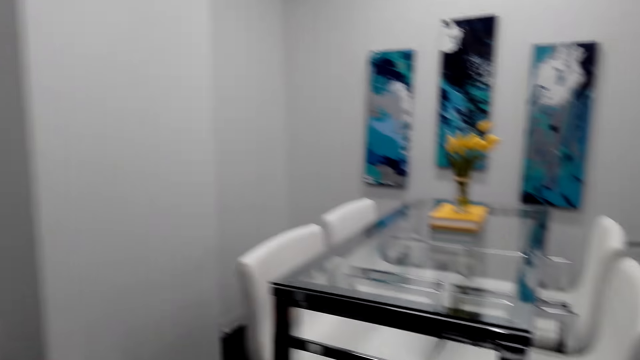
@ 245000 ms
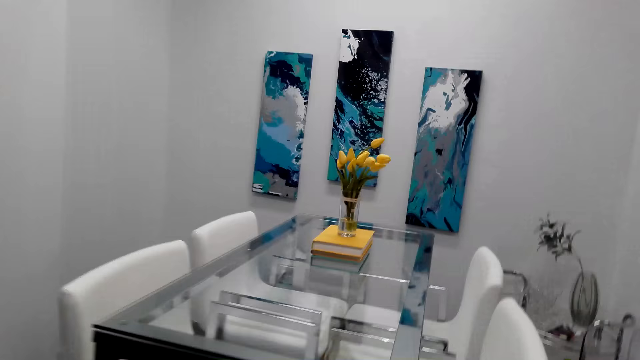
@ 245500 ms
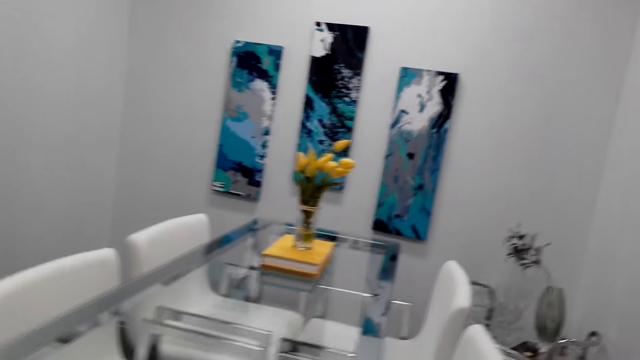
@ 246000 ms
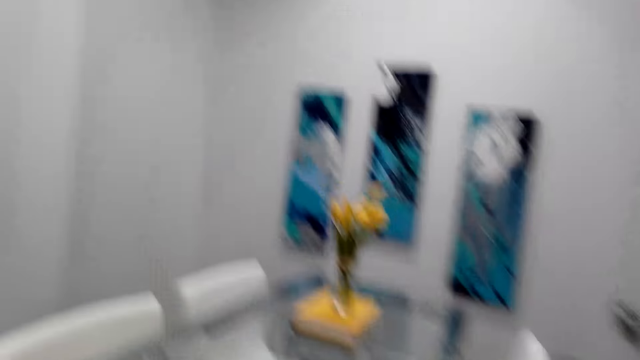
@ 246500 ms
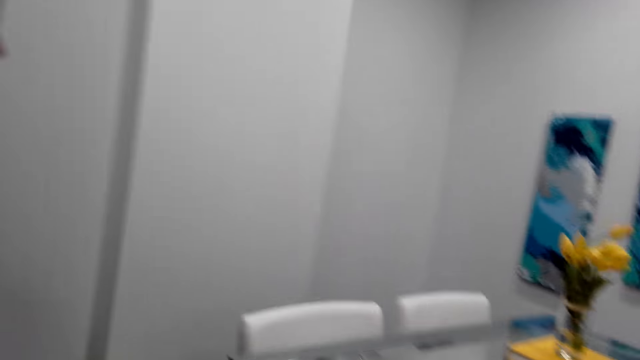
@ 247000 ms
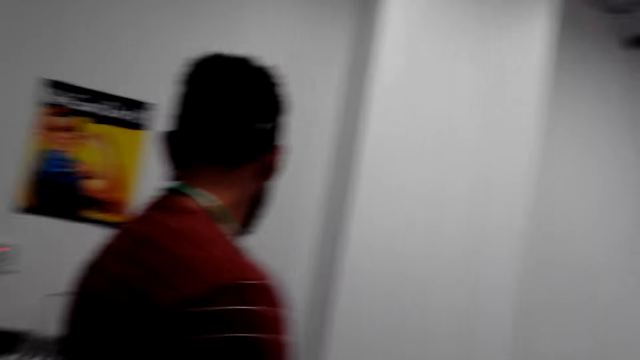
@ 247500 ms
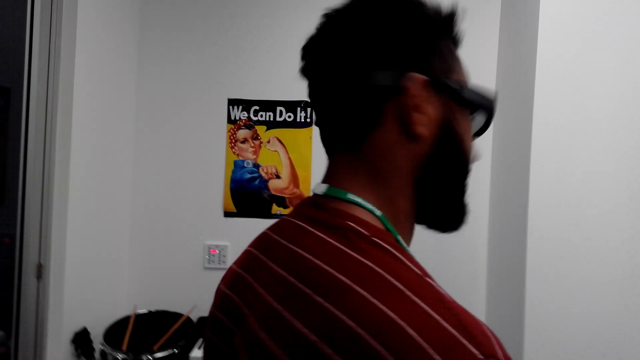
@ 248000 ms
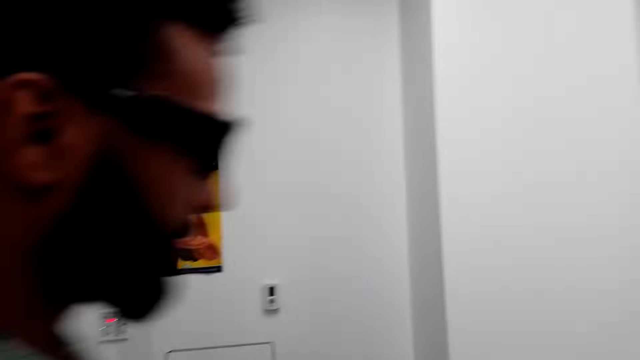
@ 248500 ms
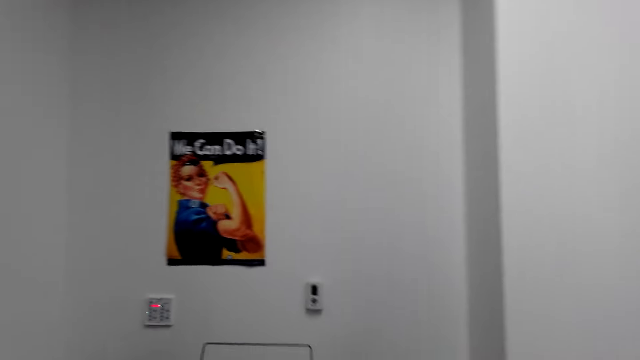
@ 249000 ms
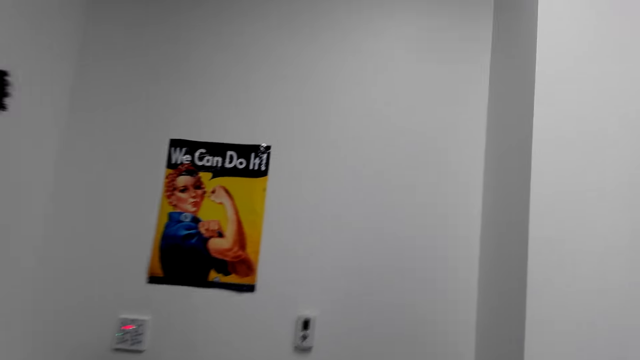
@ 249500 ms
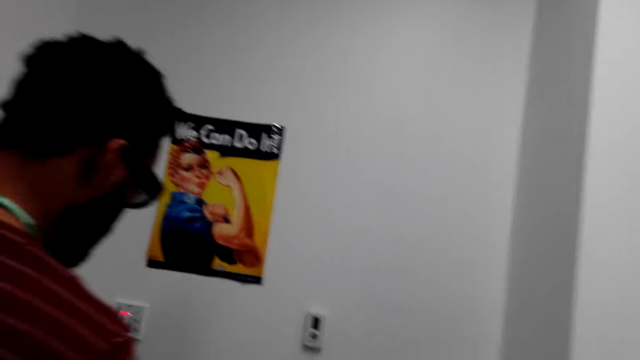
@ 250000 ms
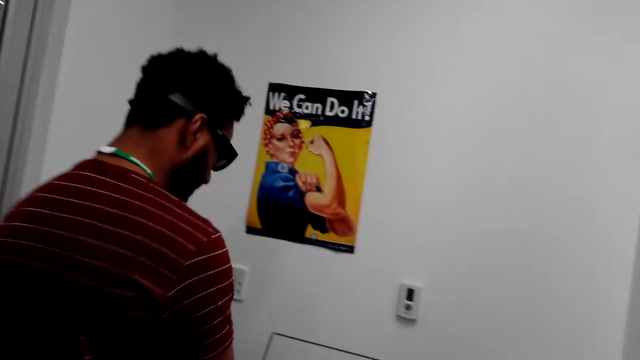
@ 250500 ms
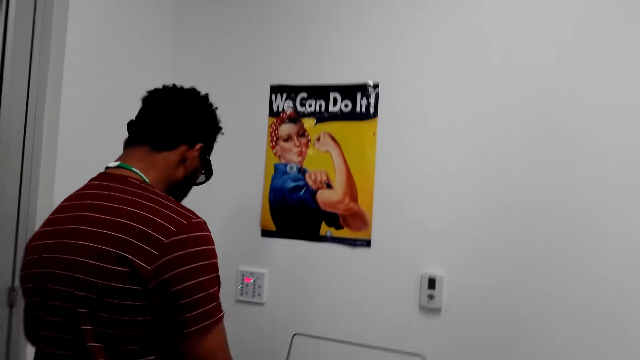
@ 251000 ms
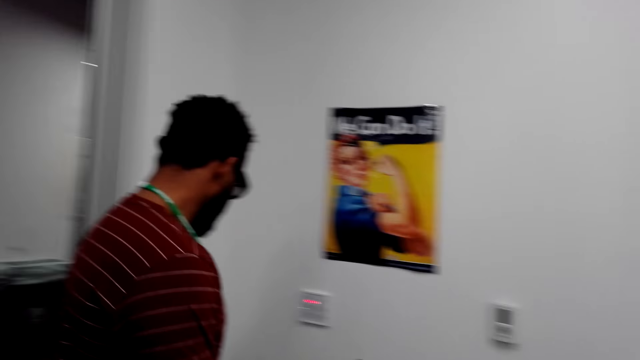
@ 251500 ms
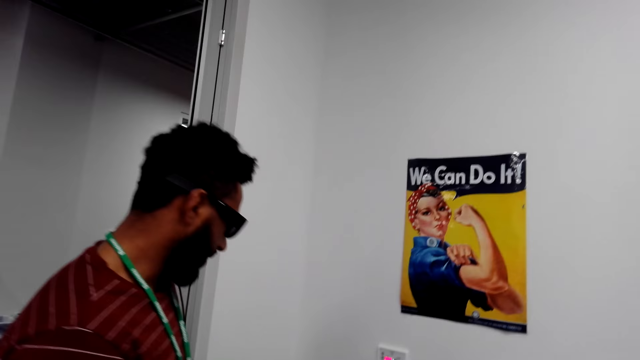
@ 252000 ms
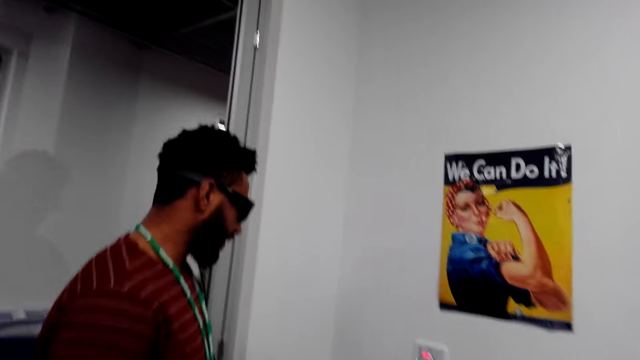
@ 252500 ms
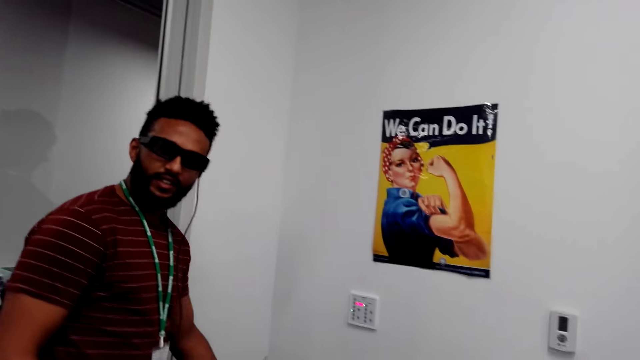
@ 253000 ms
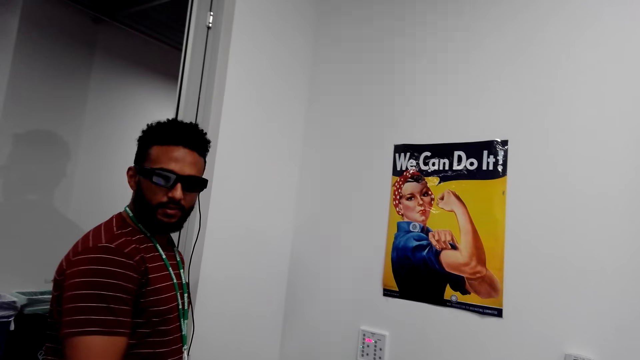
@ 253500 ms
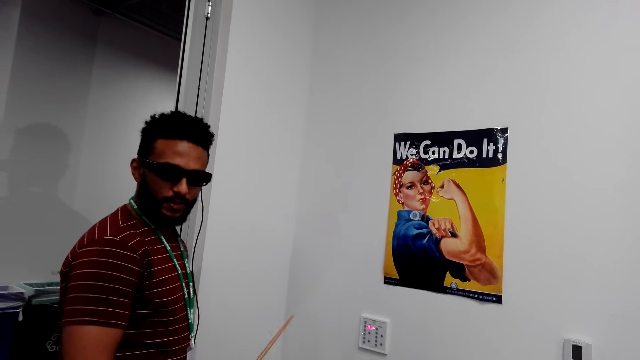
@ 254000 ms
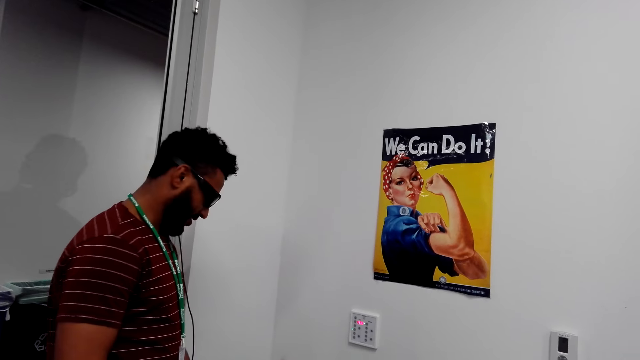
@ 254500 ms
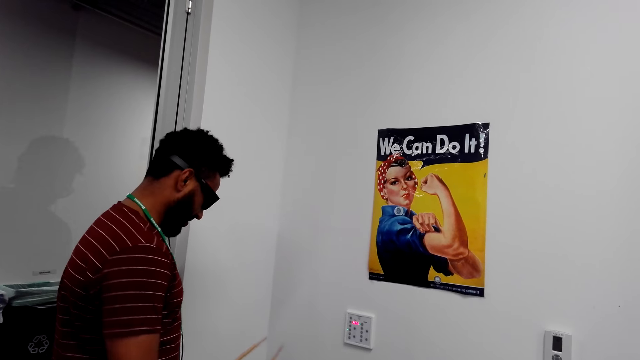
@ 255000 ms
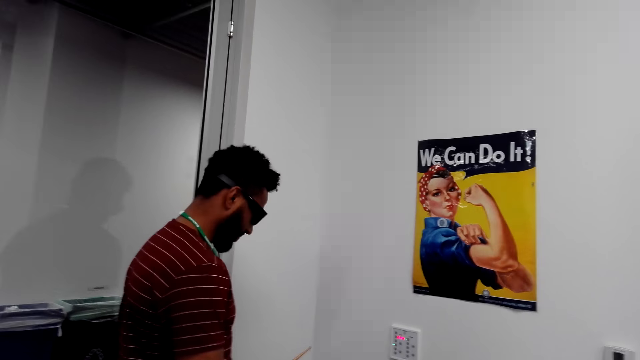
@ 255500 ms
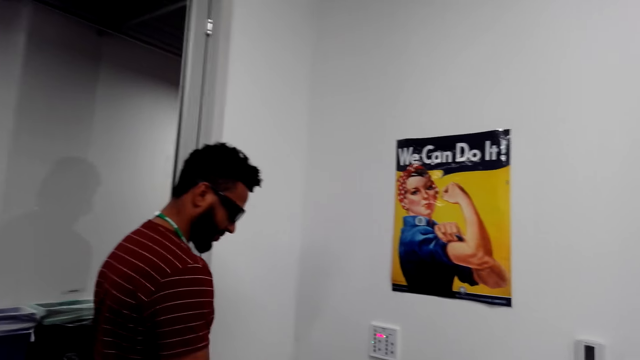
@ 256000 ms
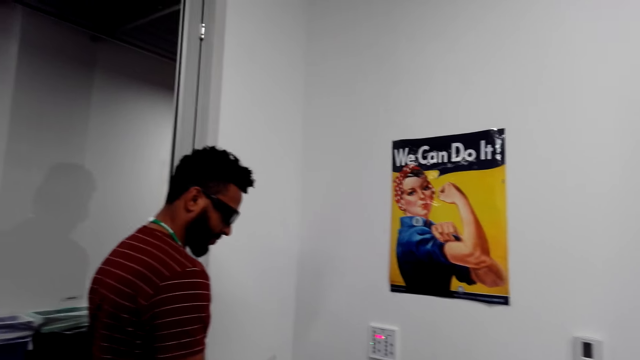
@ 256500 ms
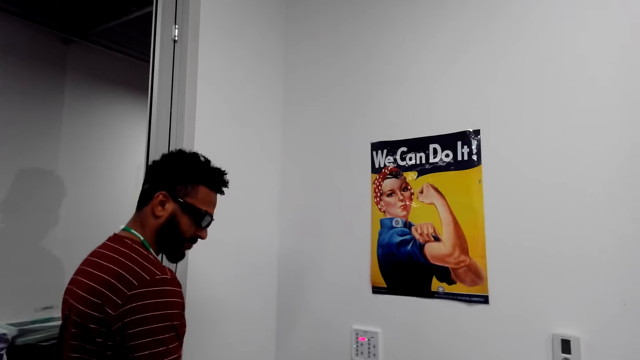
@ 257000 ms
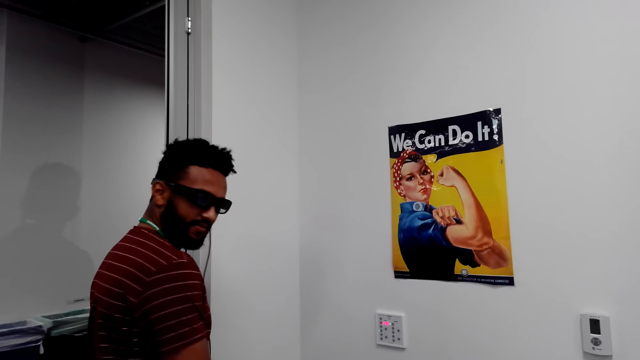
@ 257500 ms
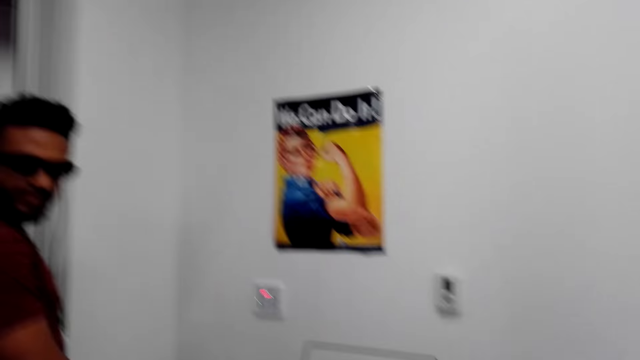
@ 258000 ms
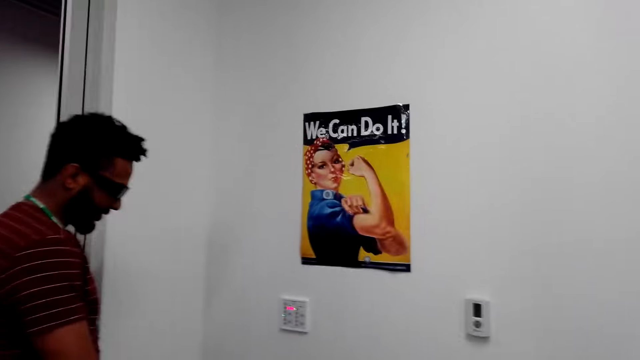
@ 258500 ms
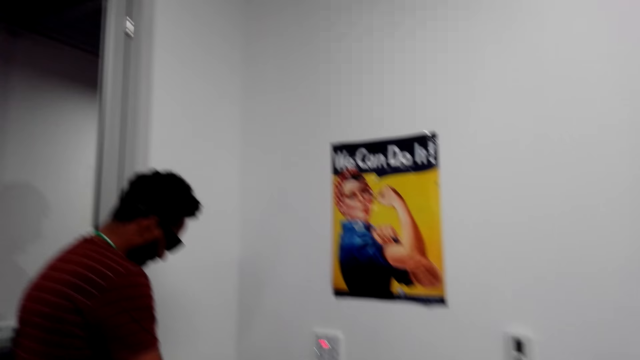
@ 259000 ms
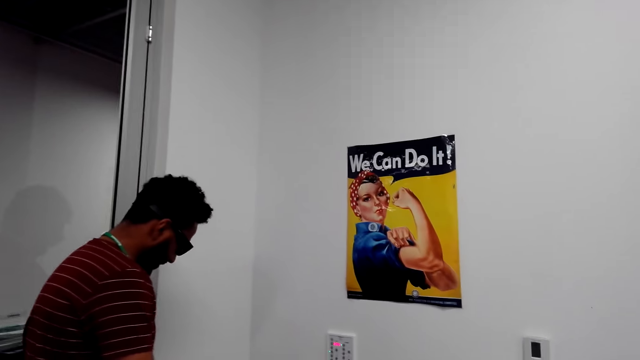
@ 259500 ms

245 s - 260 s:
A man dialogs with the camera wearer. The man does something. The camera wearer plays the drum.

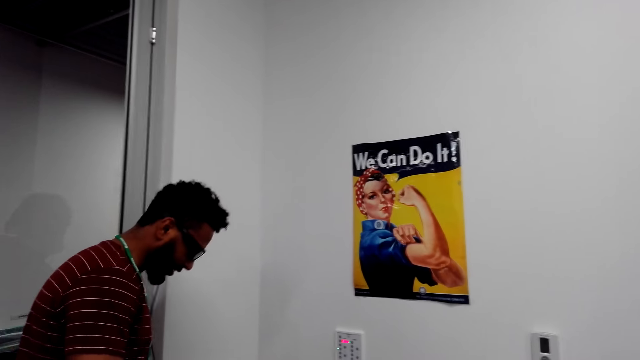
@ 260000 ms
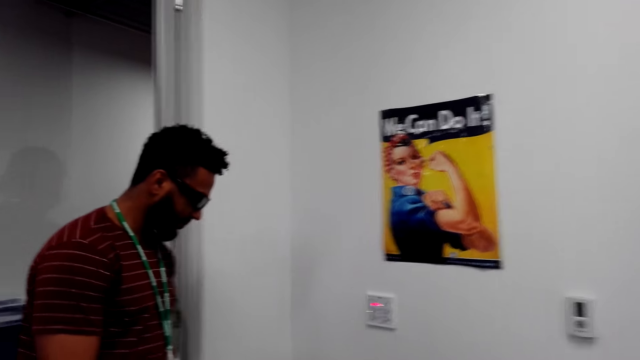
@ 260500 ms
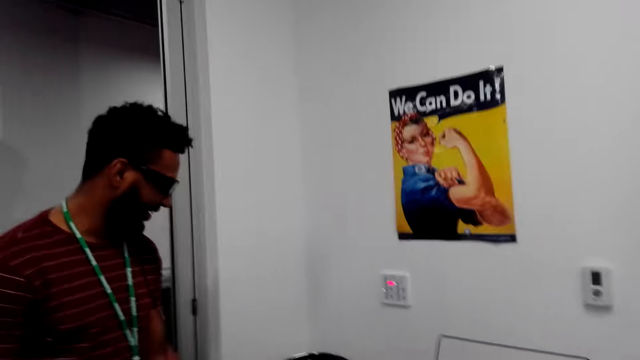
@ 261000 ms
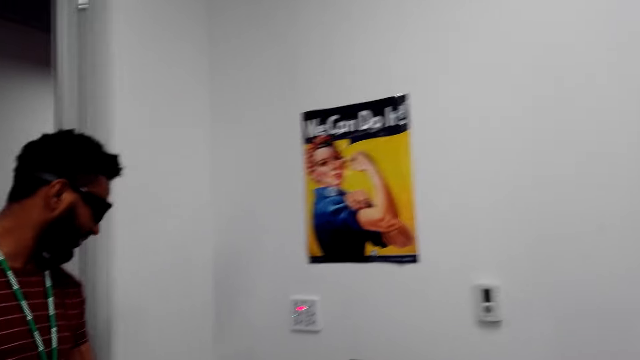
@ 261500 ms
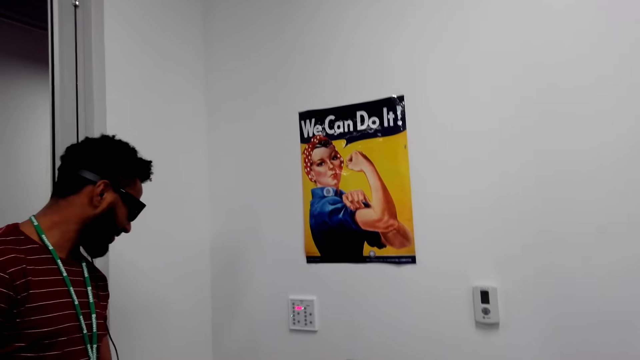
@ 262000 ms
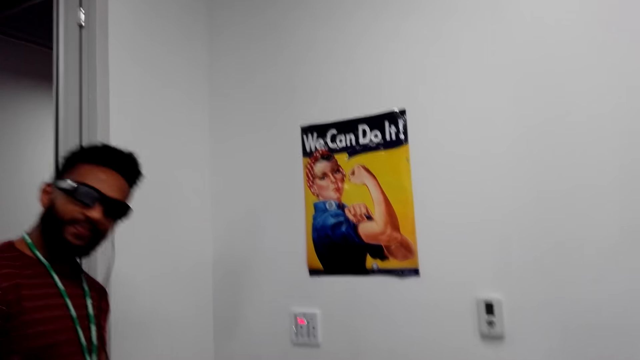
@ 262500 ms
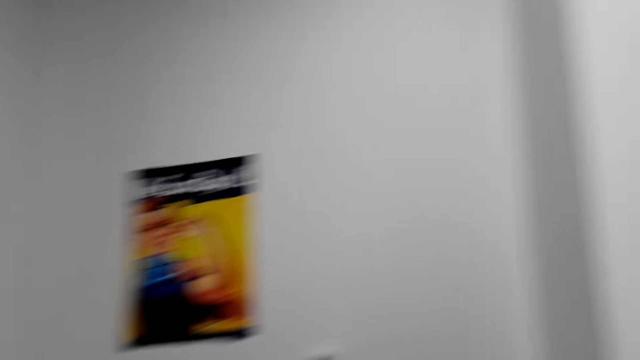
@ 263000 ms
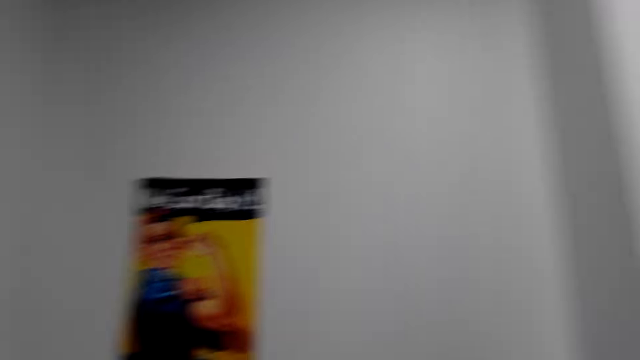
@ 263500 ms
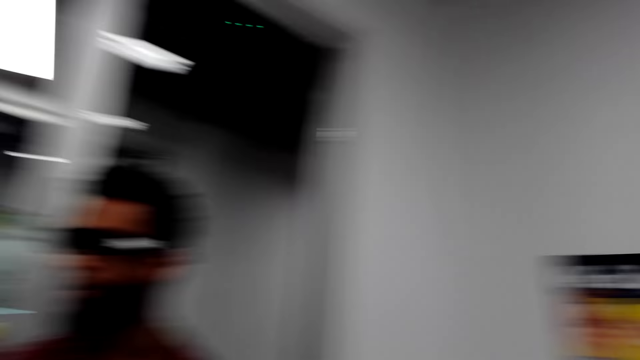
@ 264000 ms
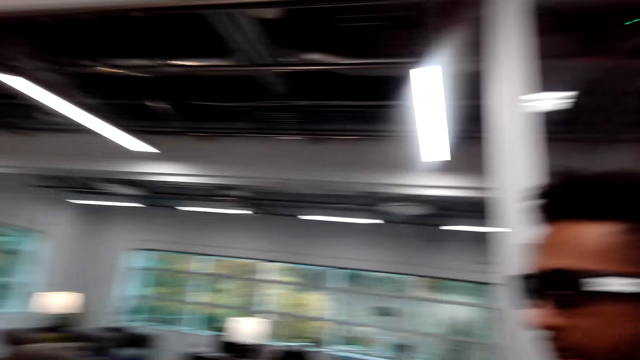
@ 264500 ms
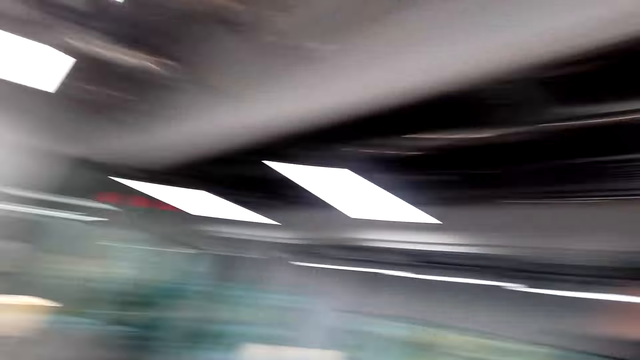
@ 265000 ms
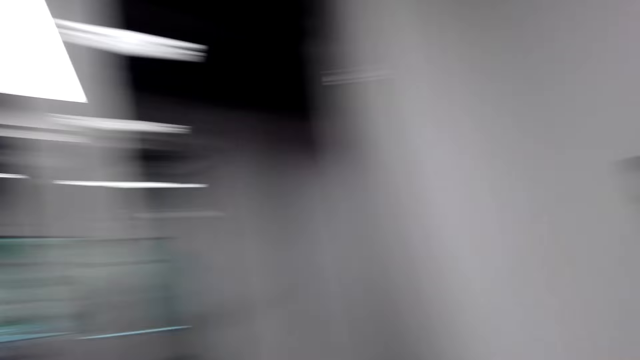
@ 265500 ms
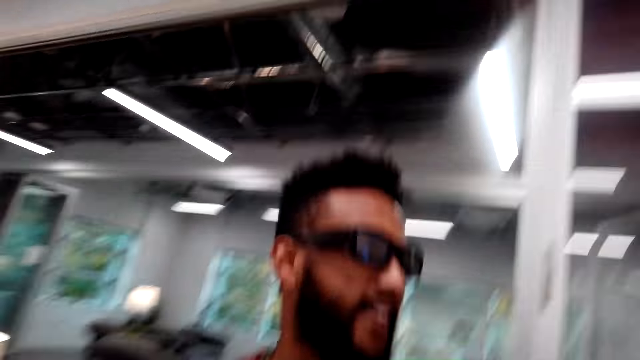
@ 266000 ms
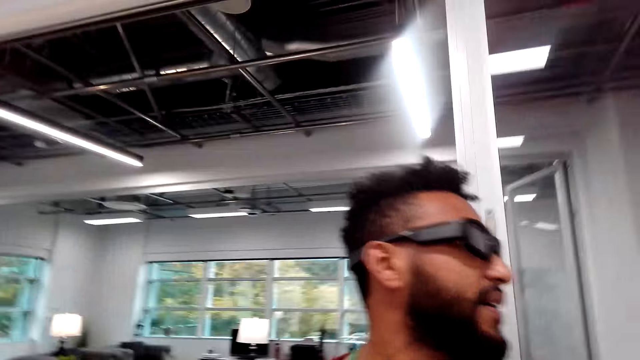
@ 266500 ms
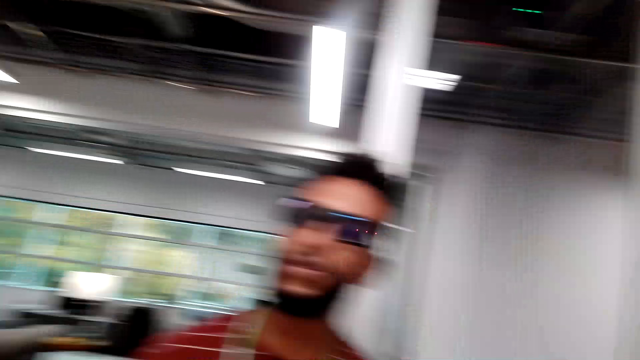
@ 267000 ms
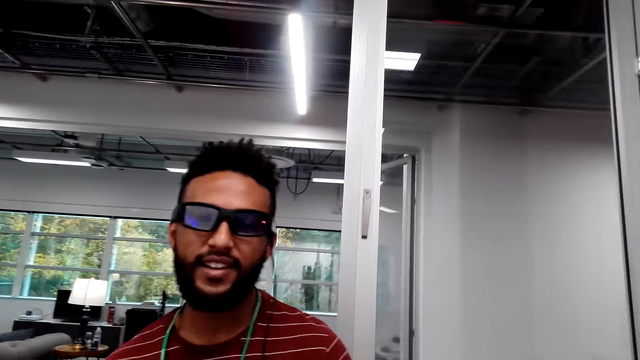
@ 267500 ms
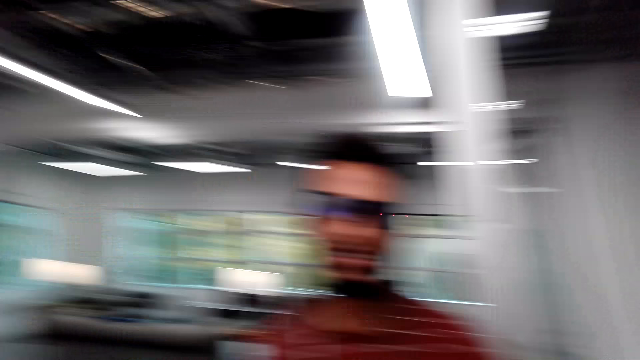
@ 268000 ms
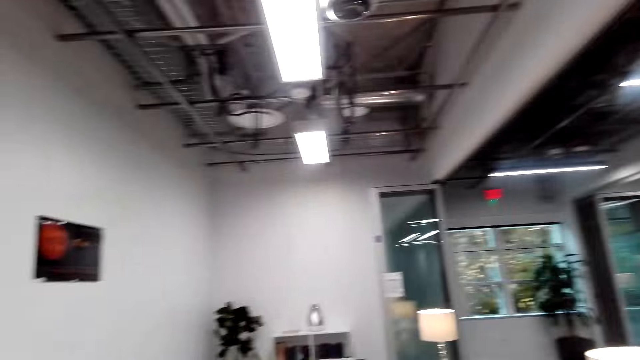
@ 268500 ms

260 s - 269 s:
A man walks in the house. The camera wearer walks in the house. The man dialogs with the camera wearer.
